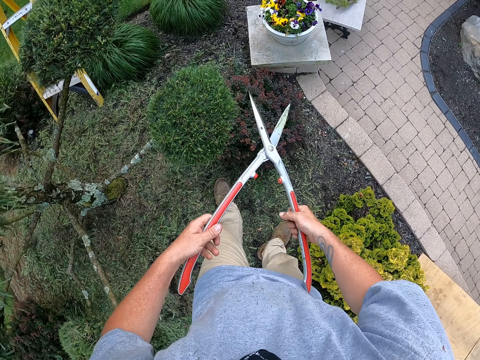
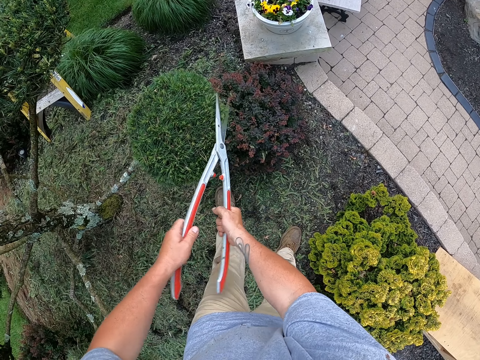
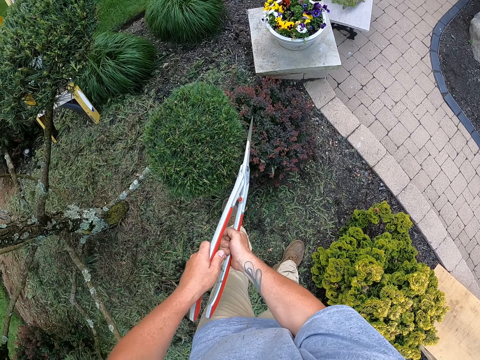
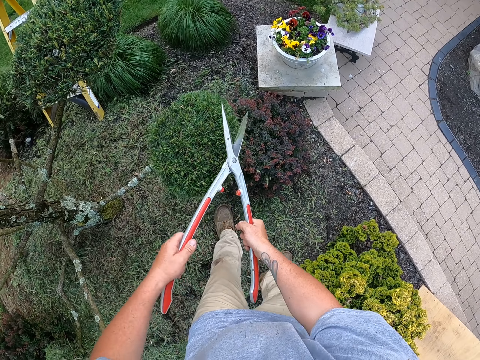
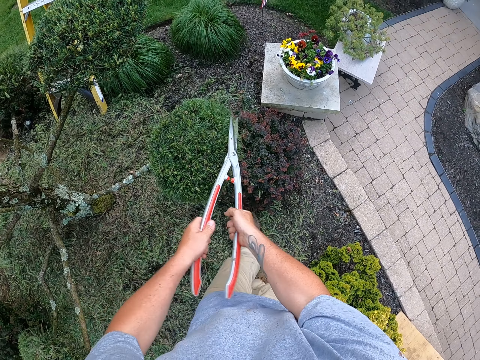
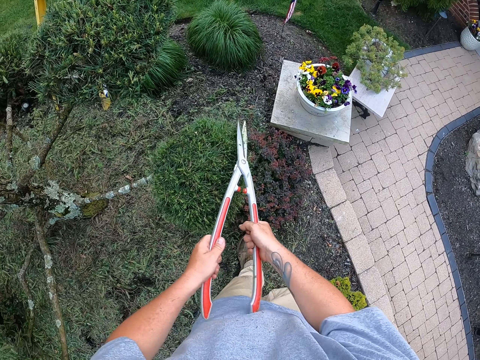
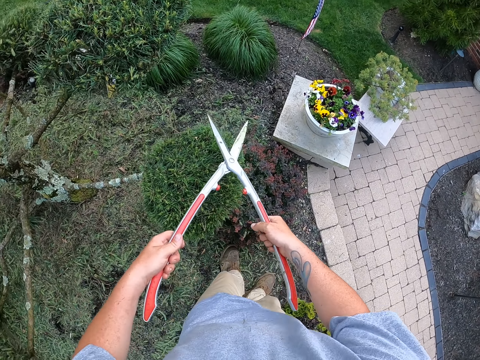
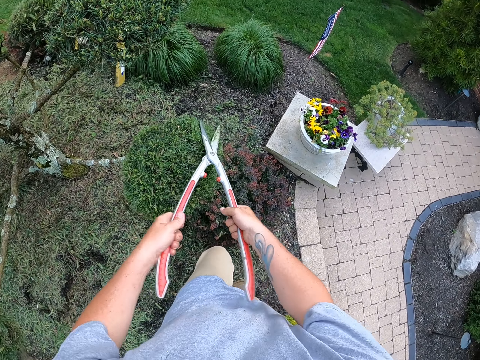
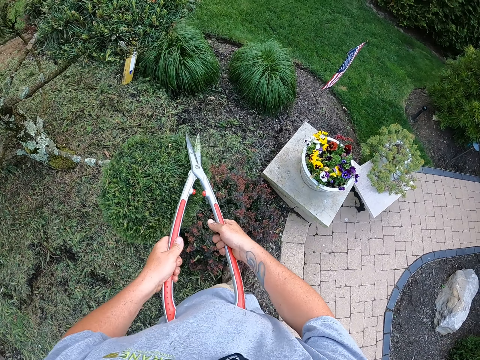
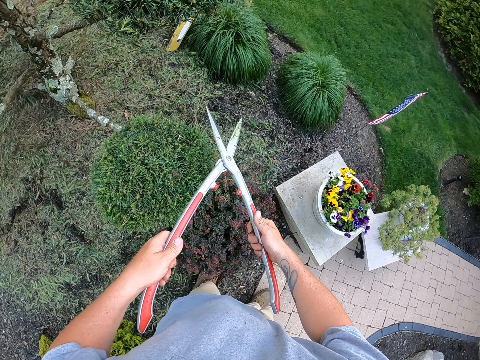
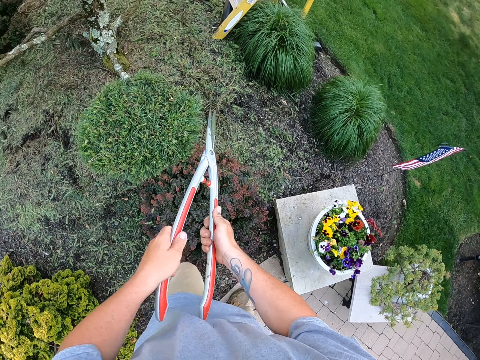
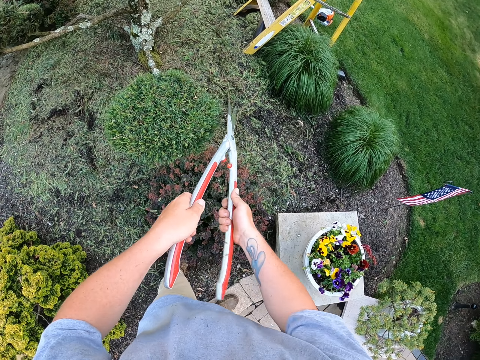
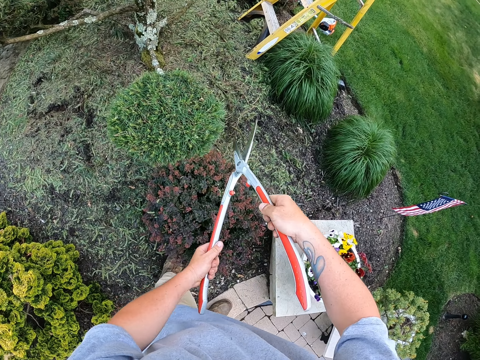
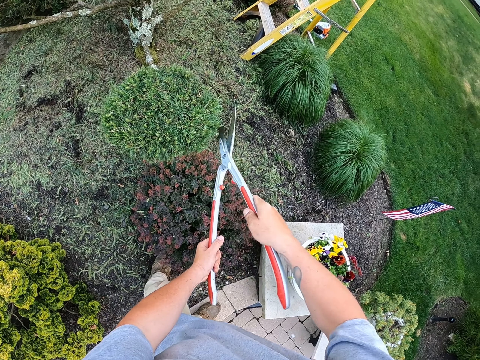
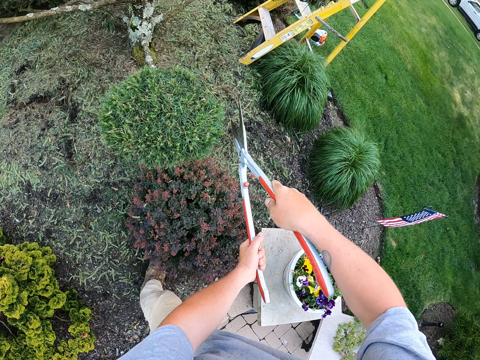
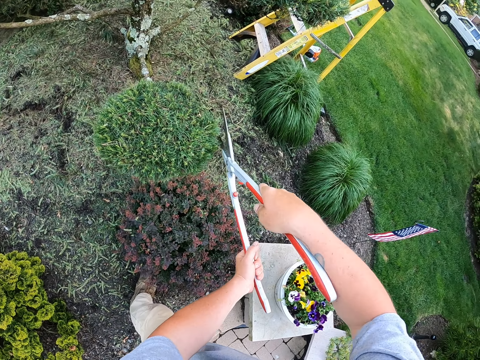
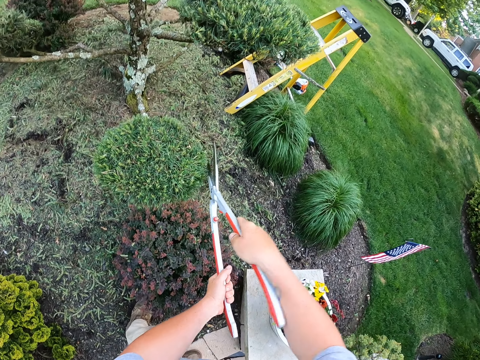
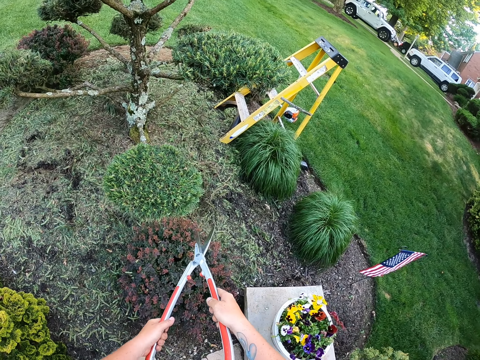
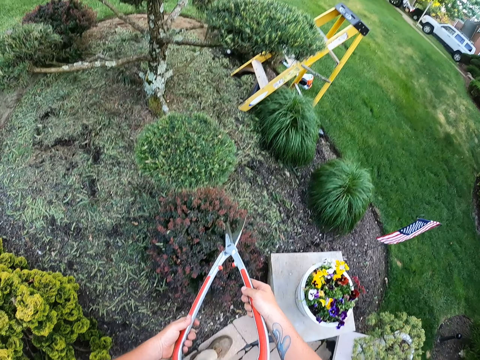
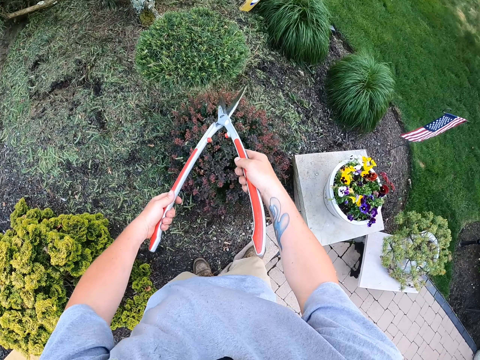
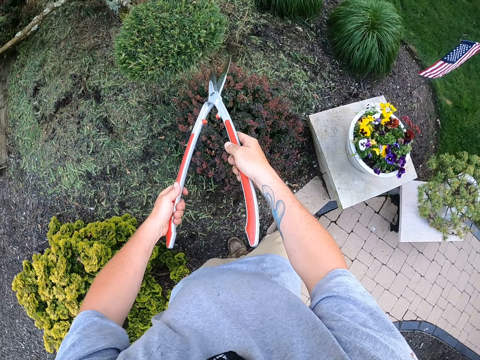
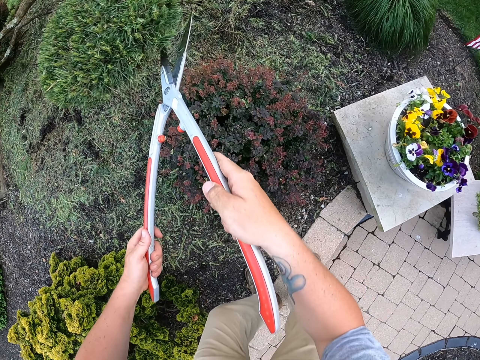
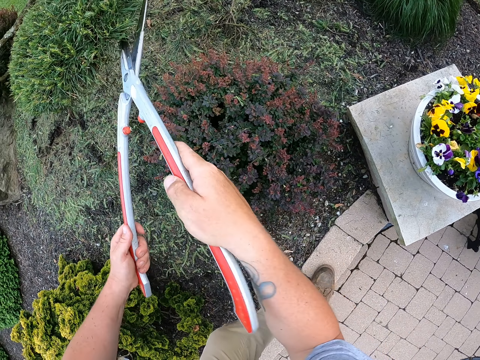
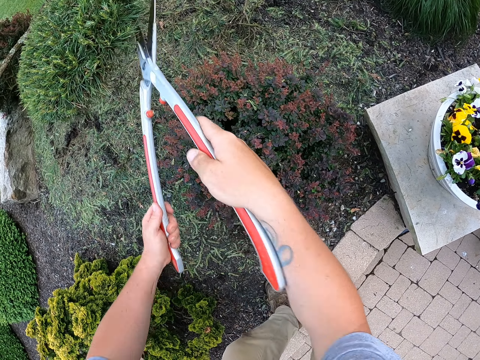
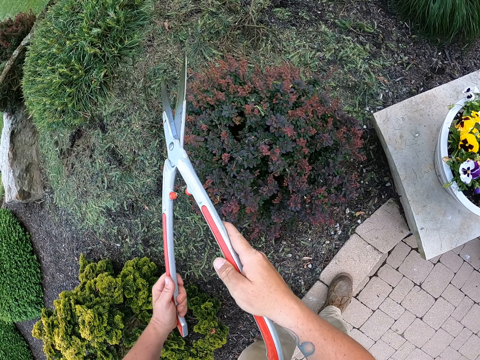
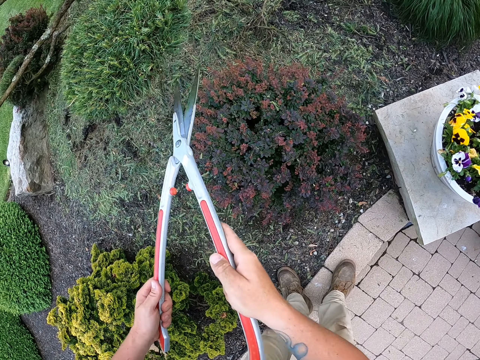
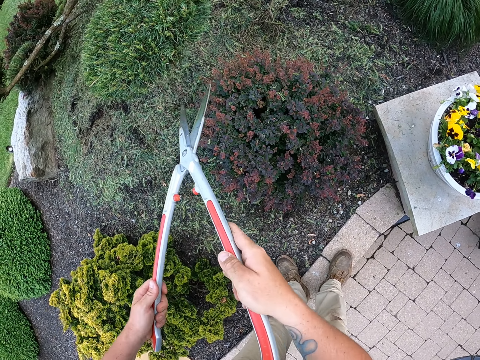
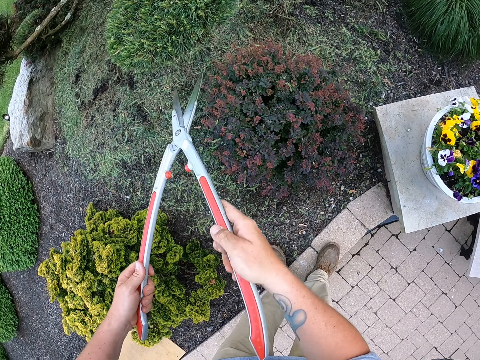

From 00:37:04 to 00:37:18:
The camera wearer moves back. They remove the secateurs from the tree. They trim the leaves on the tree with the secateurs.

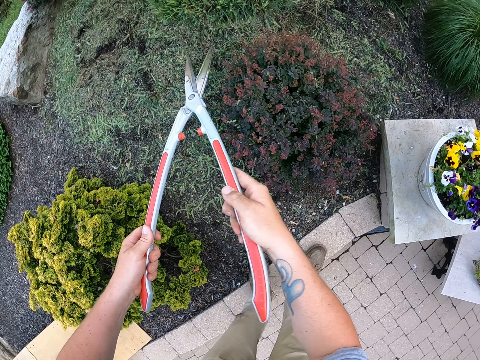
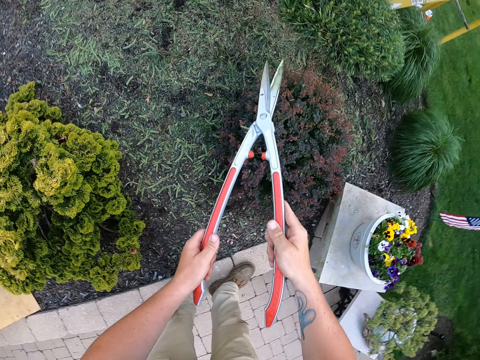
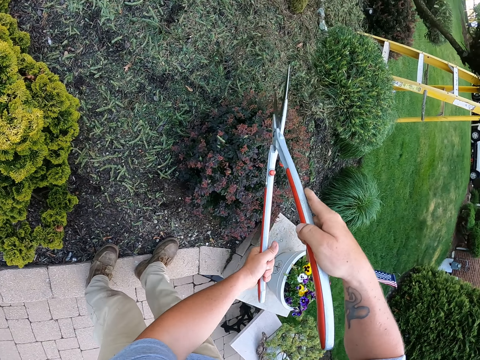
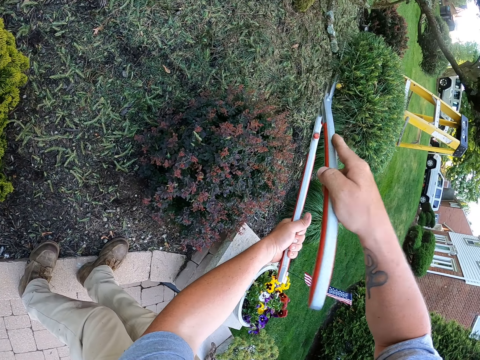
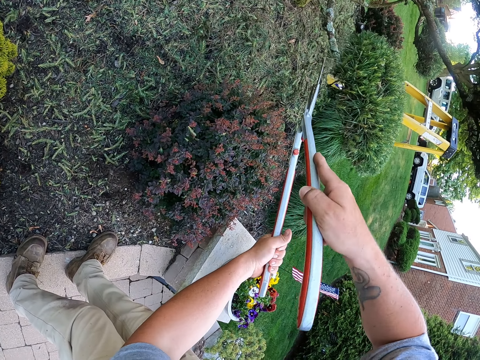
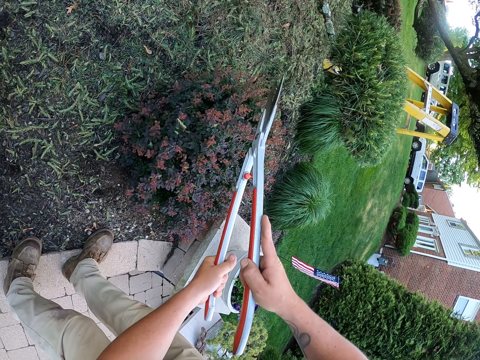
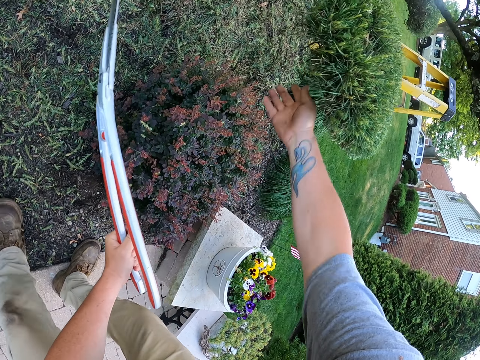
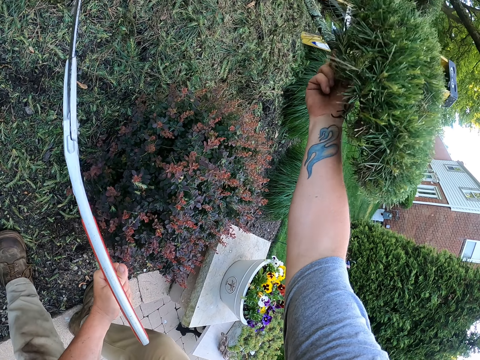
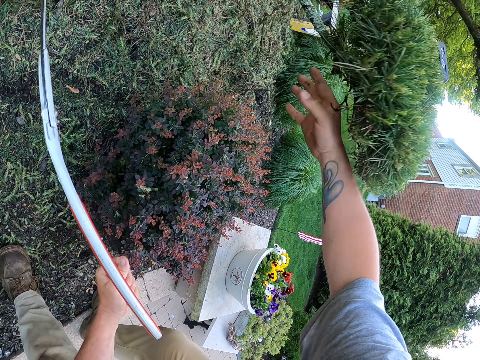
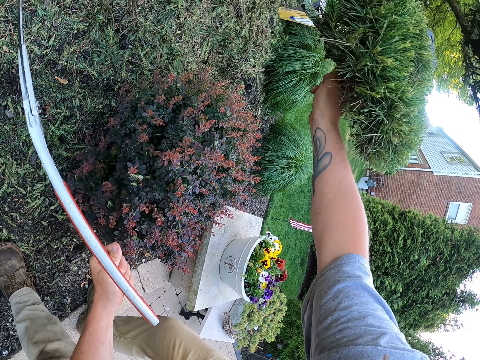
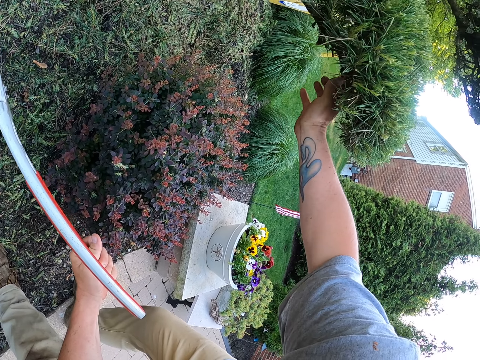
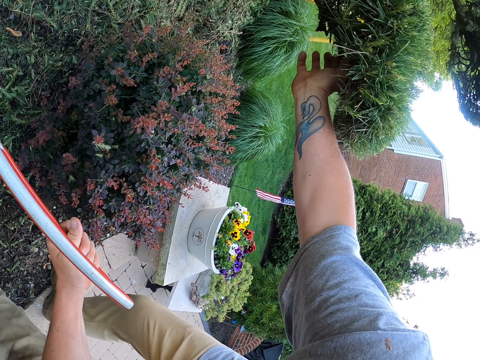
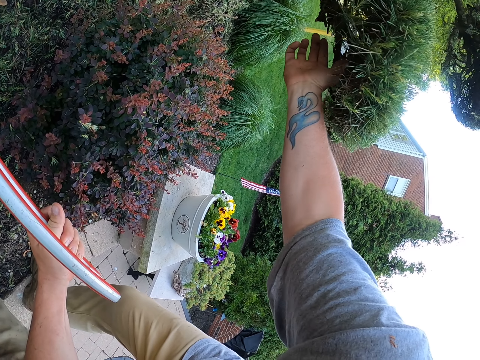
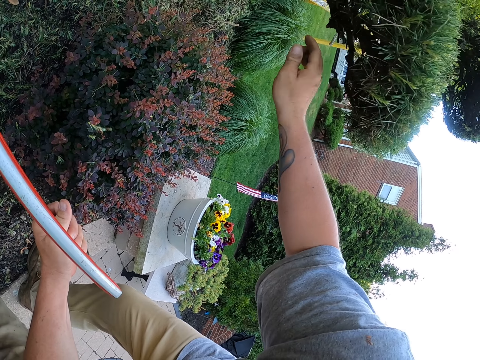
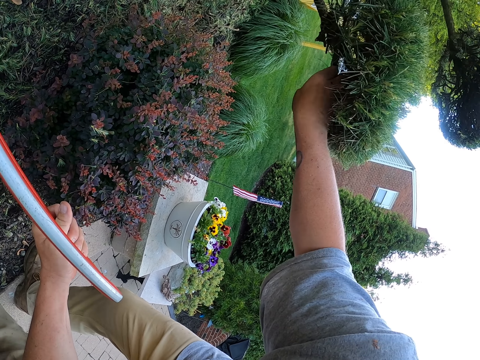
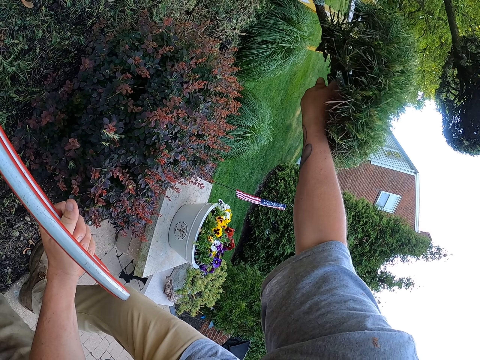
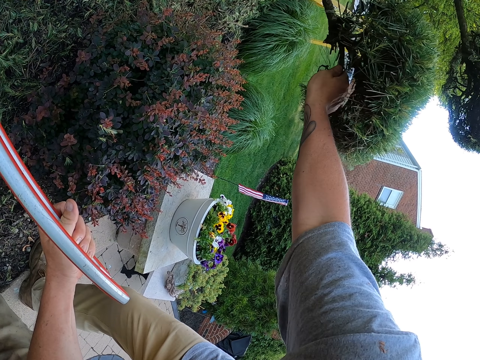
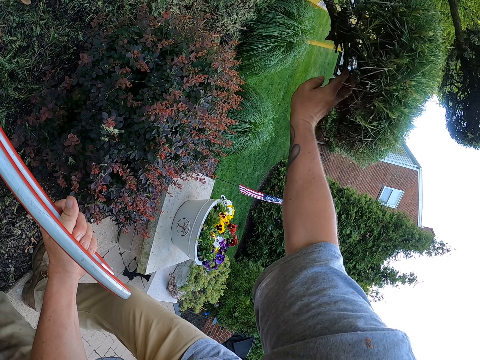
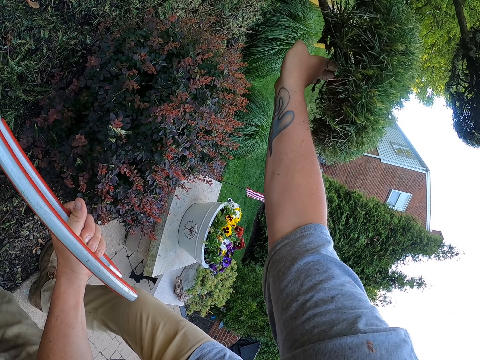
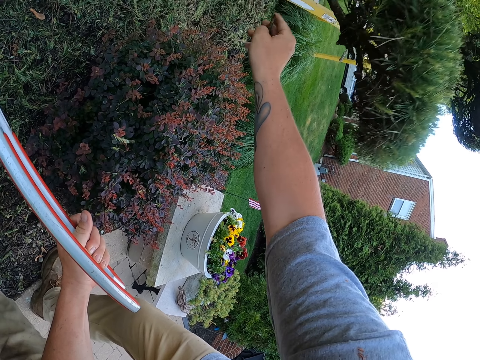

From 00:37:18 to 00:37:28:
The camera wearer removes dry branches on the tree with a hand. He touches the flower. He cuts the flower with his hand.

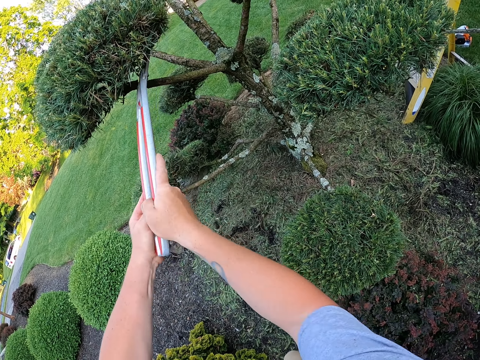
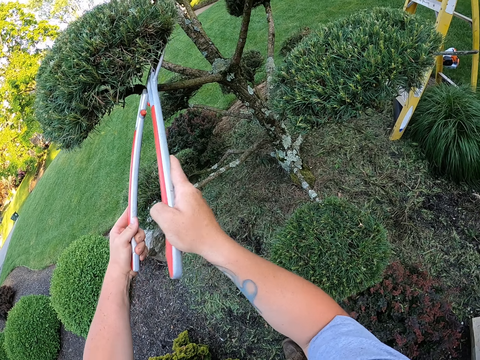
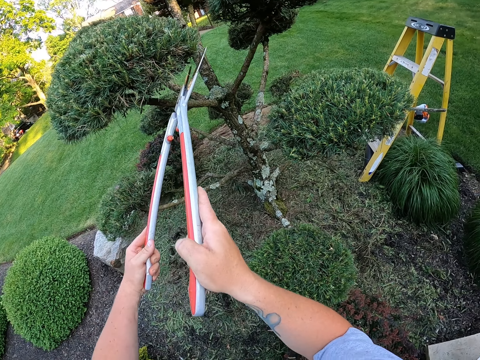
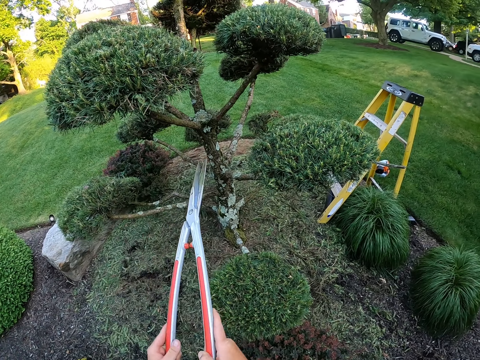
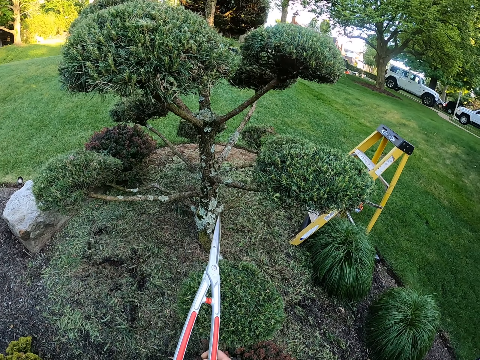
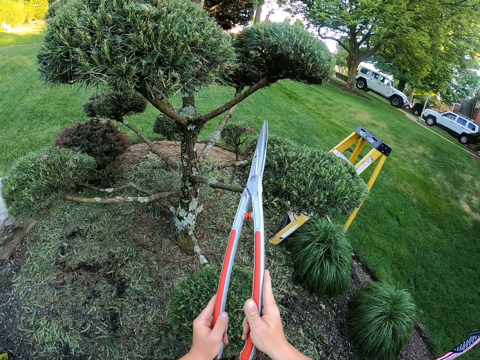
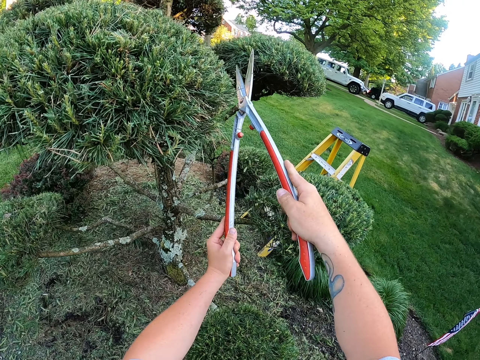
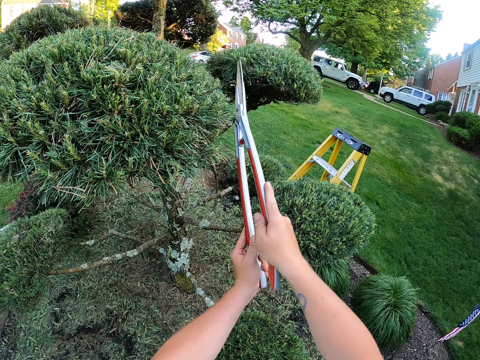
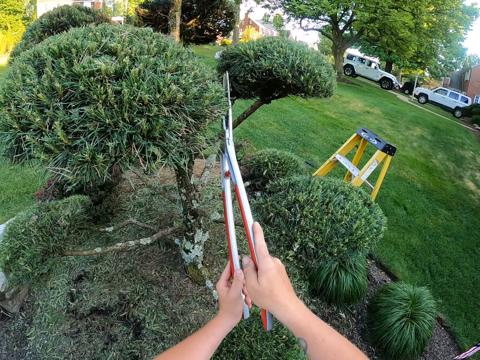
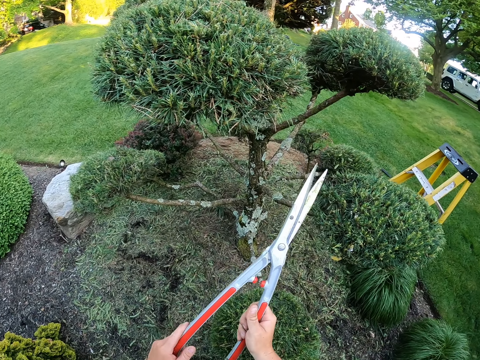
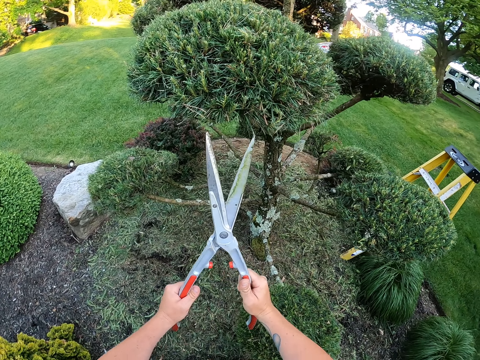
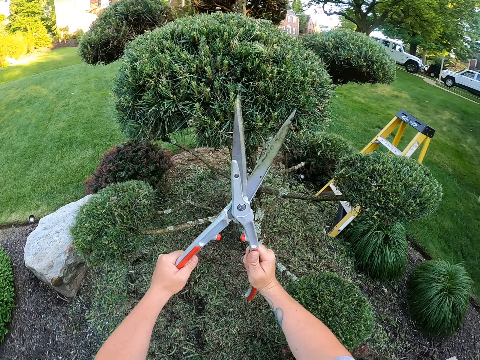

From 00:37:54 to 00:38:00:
The camera wearer removes the secateurs from the tree. They trim the leaves on the tree with the secateurs. They remove the secateurs from the tree. They trim the leaves on the tree with the secateurs.
